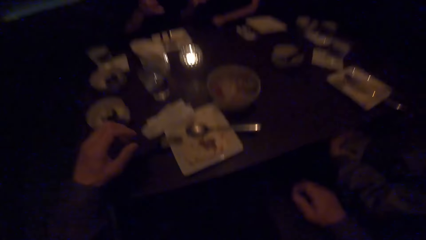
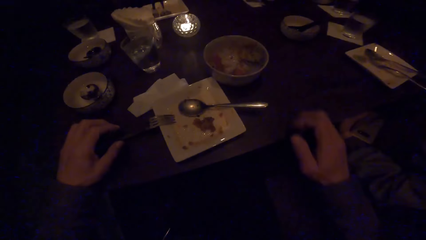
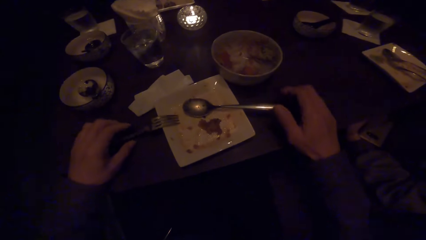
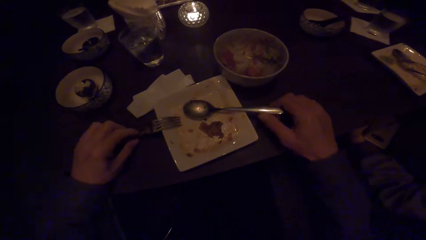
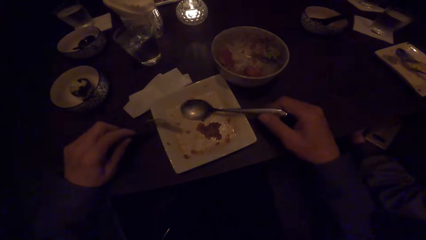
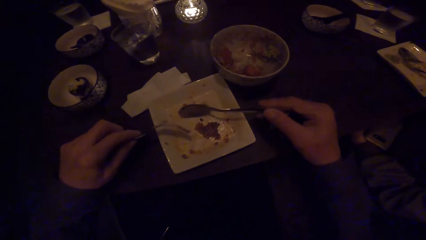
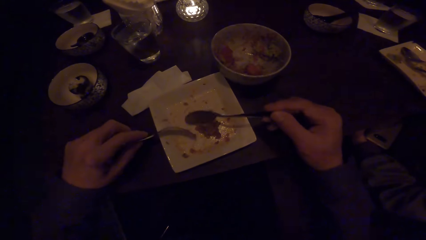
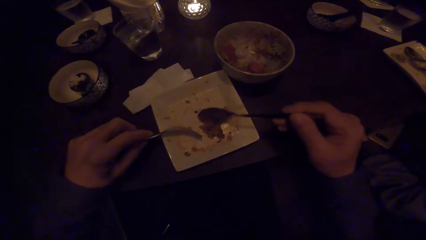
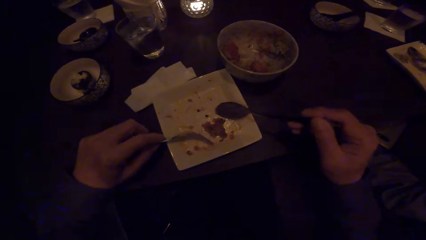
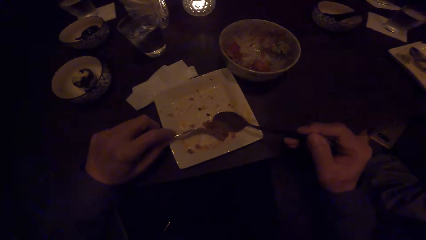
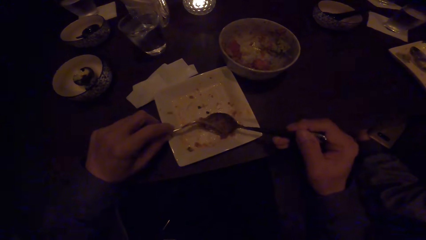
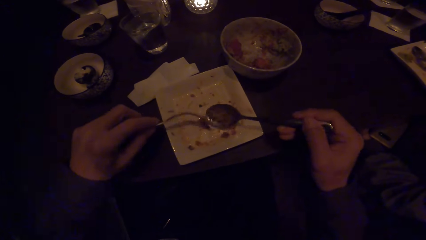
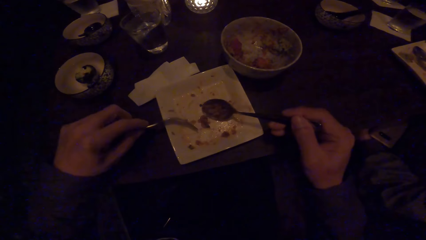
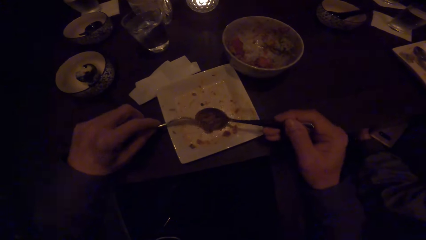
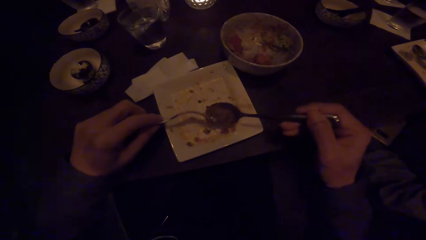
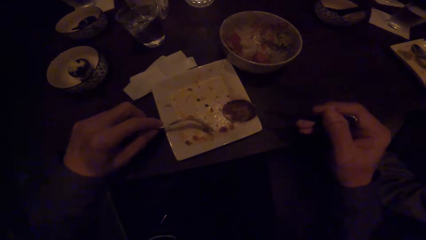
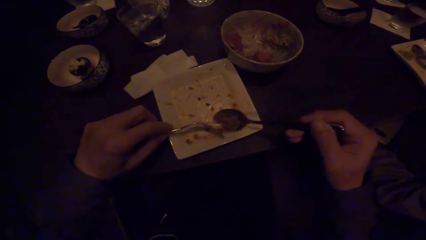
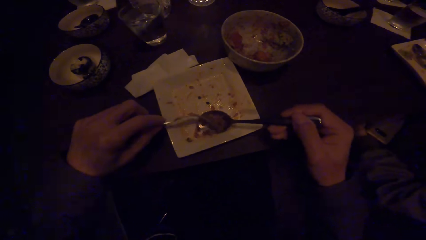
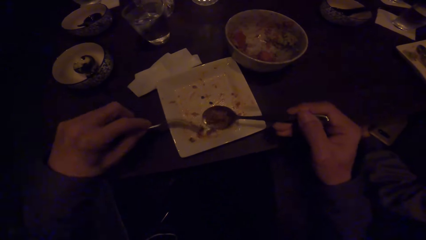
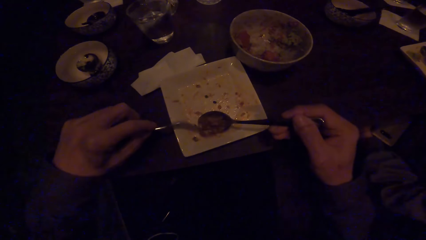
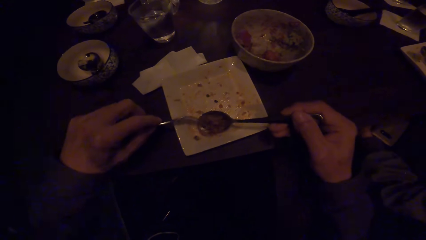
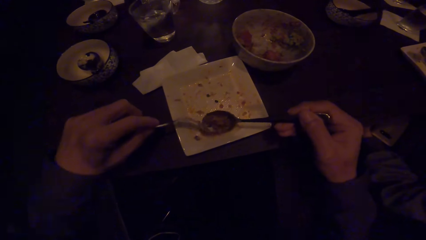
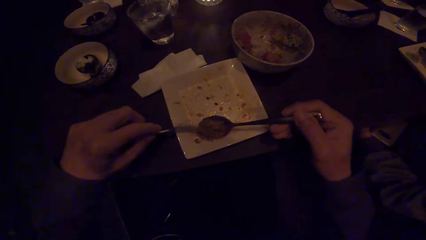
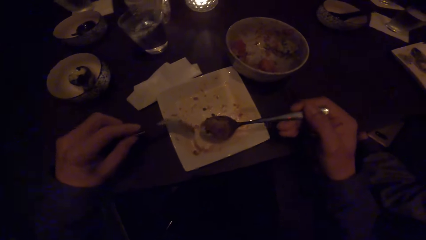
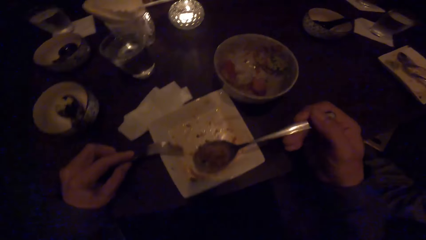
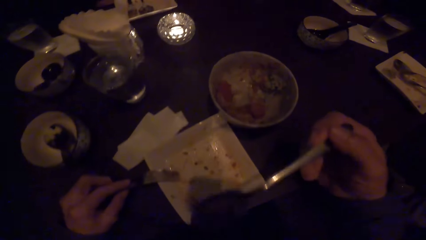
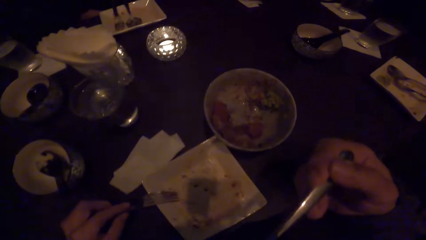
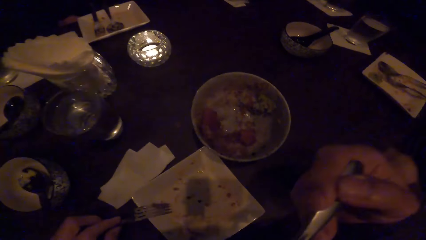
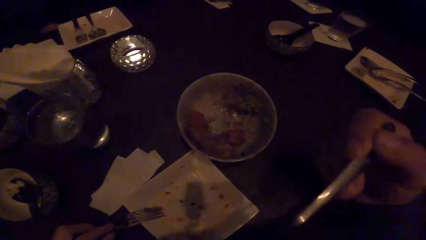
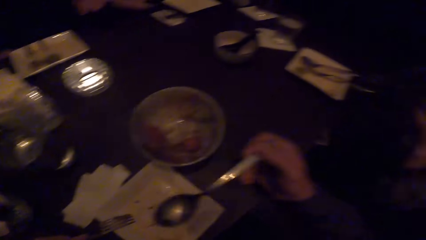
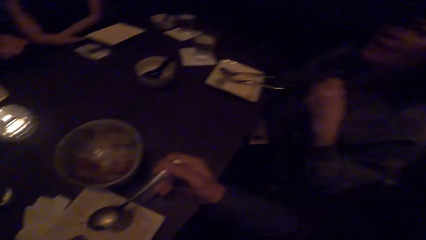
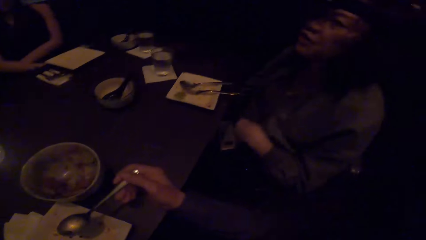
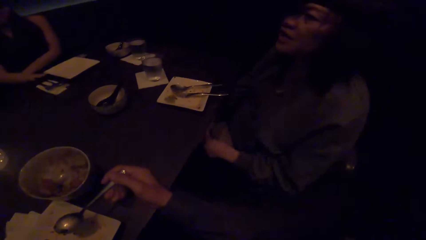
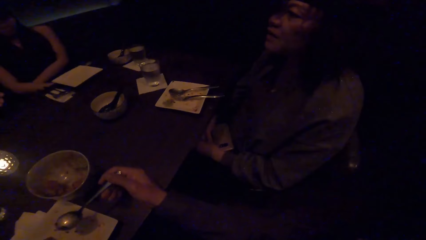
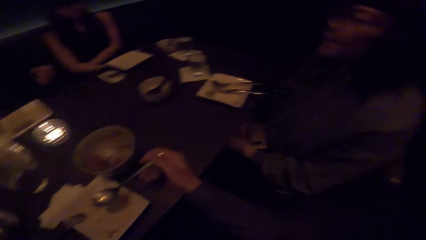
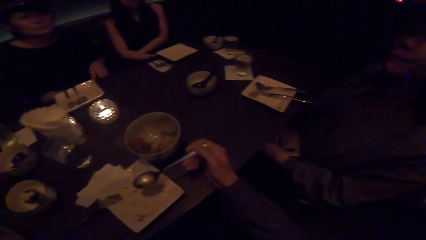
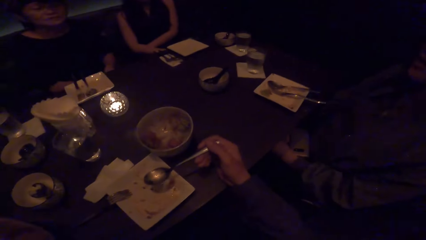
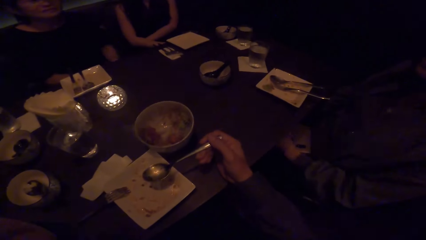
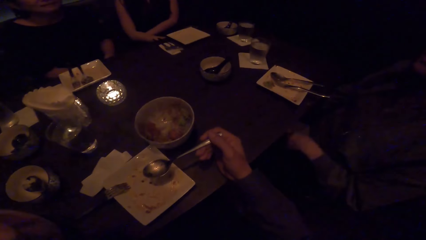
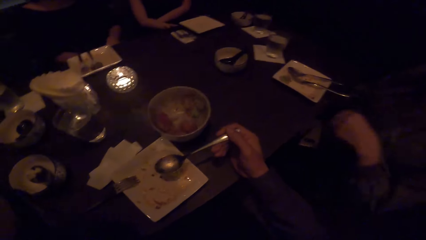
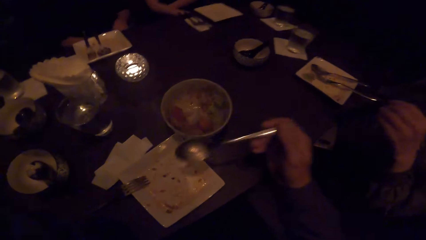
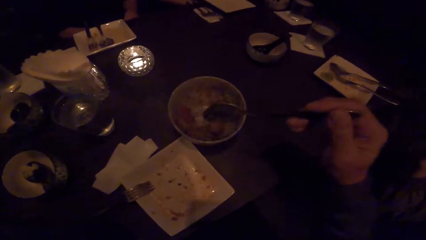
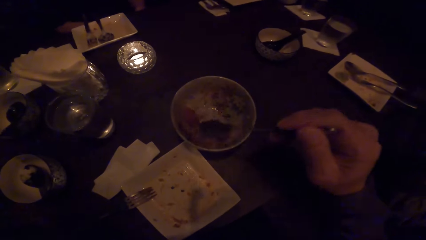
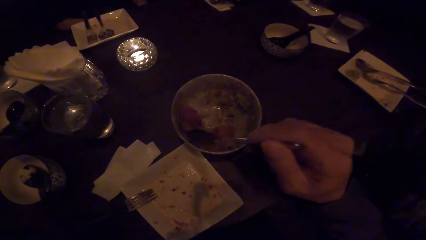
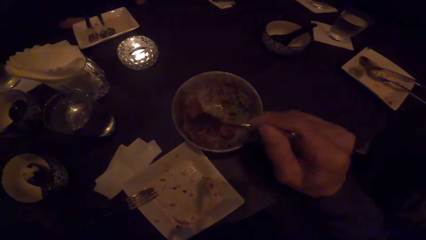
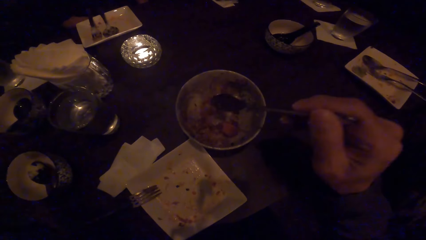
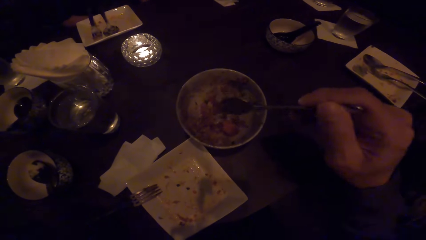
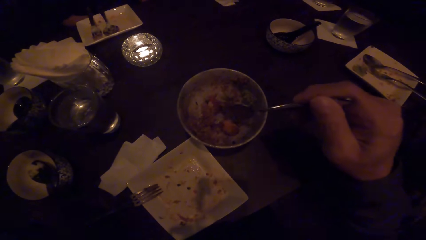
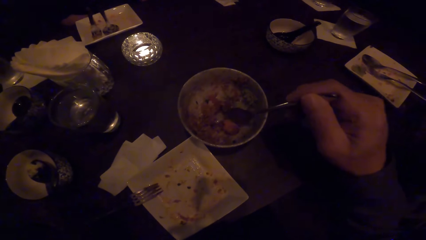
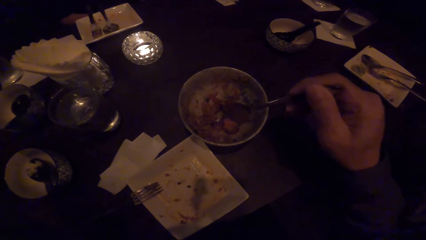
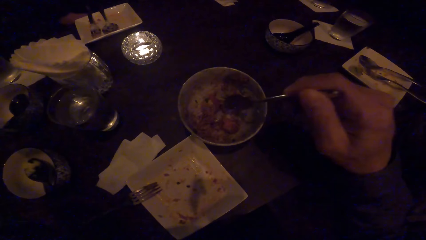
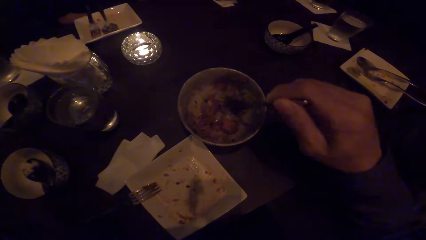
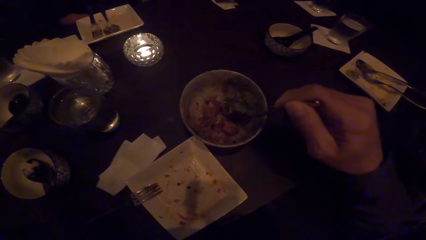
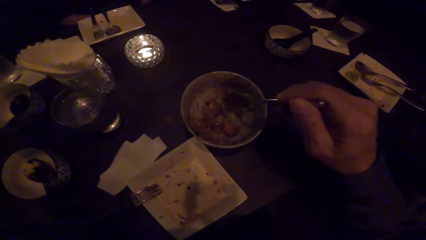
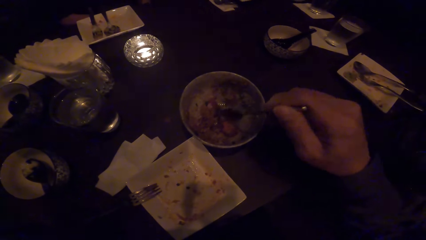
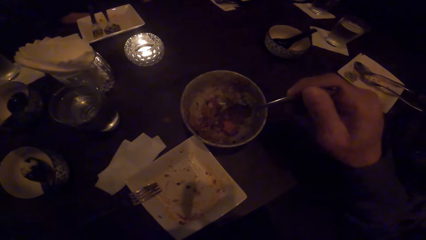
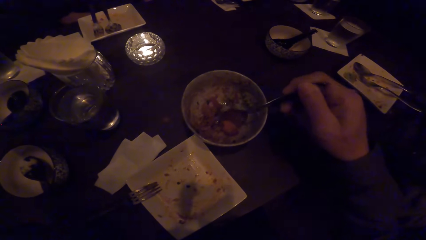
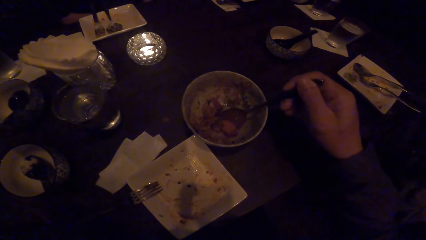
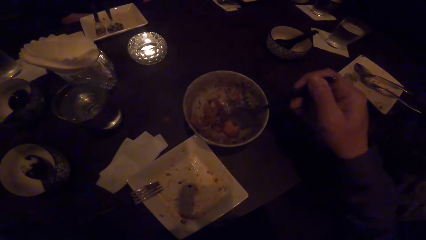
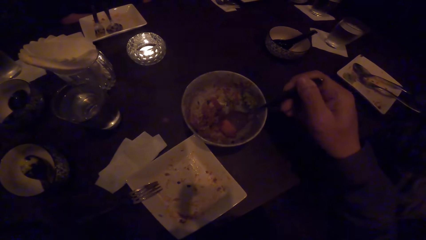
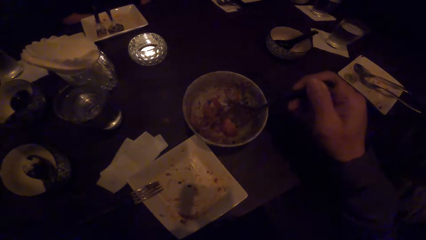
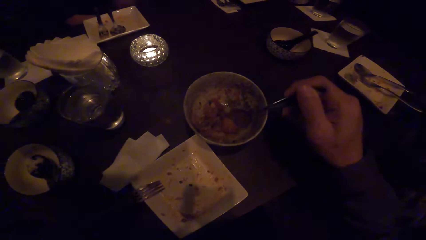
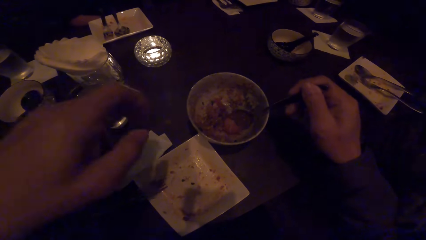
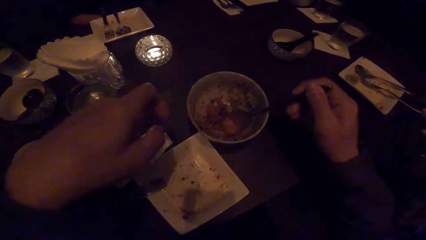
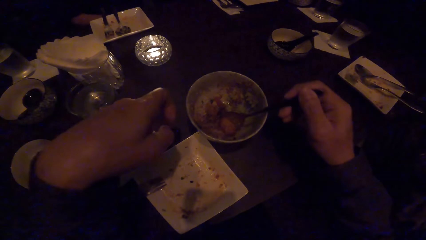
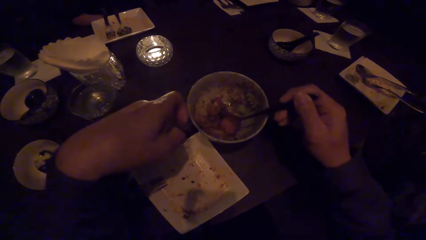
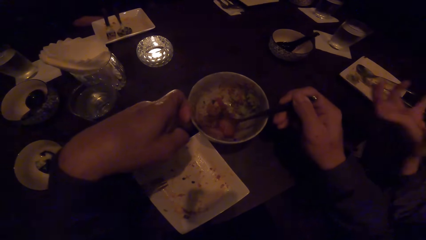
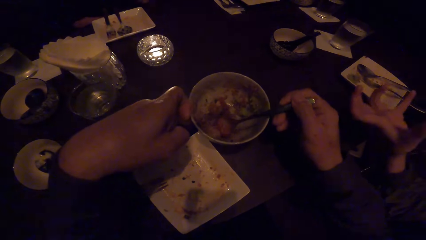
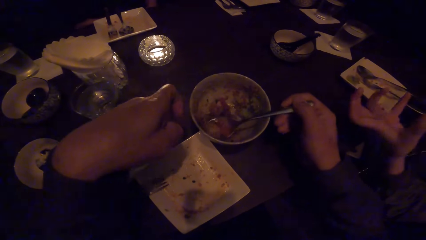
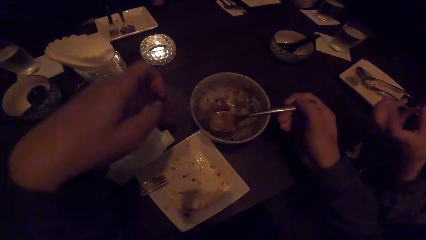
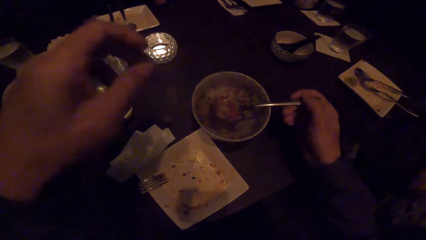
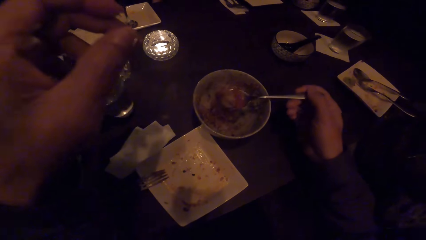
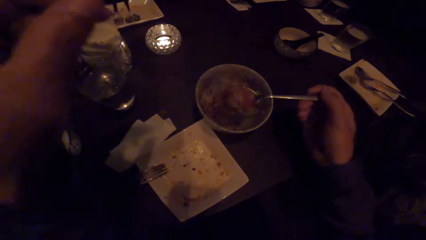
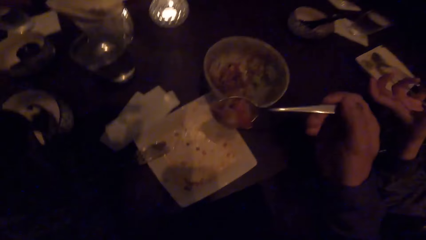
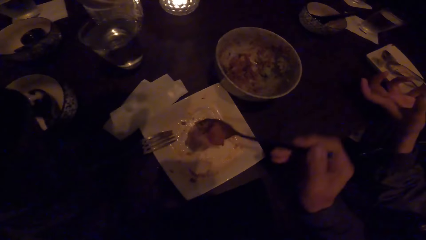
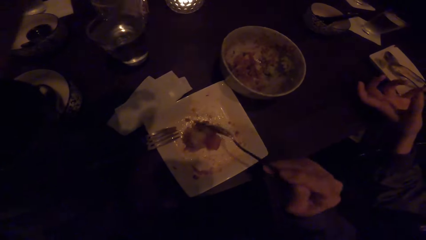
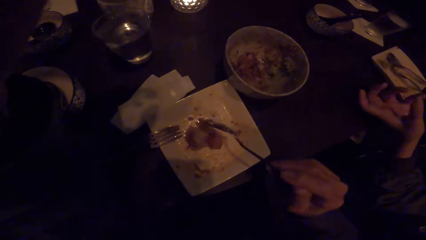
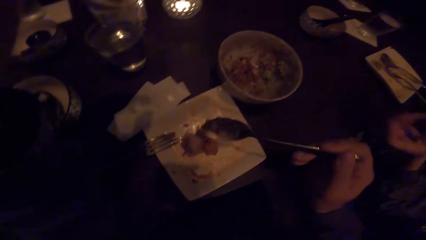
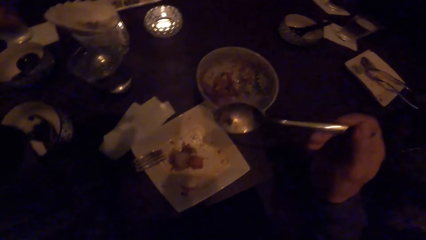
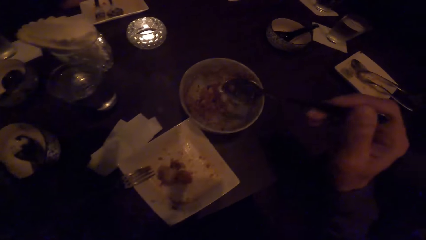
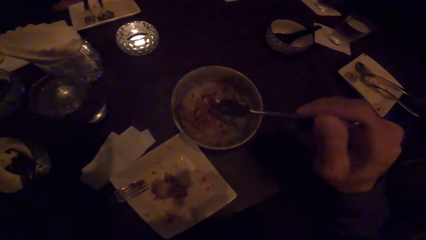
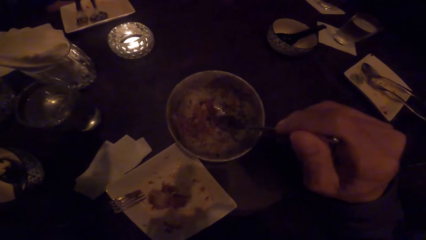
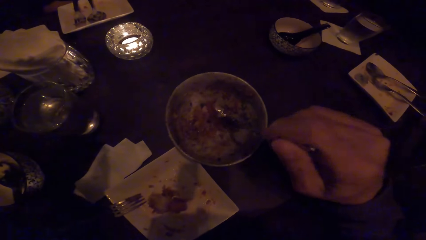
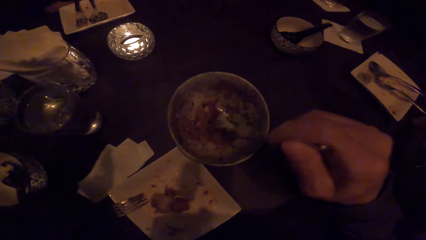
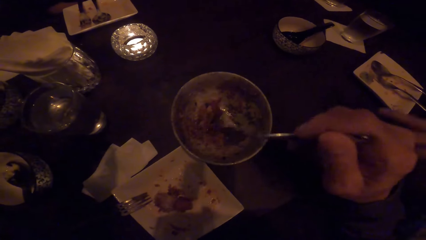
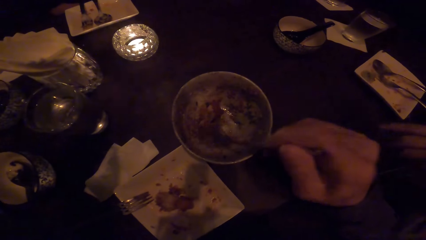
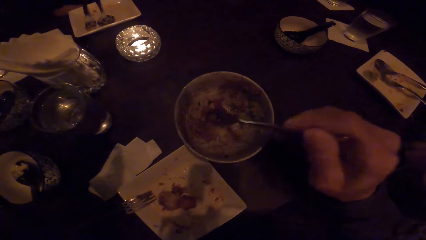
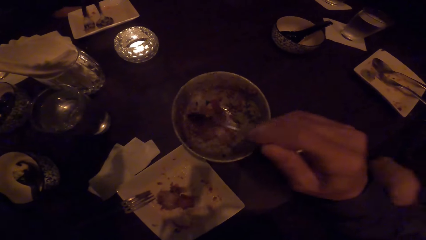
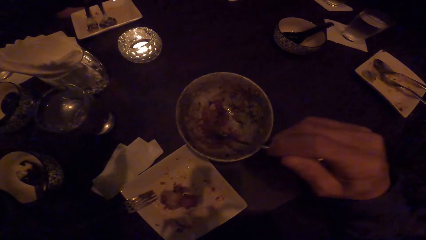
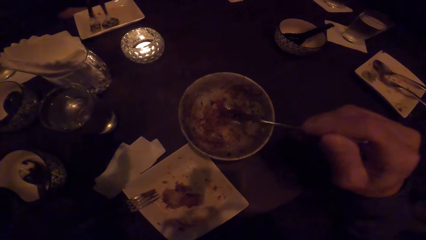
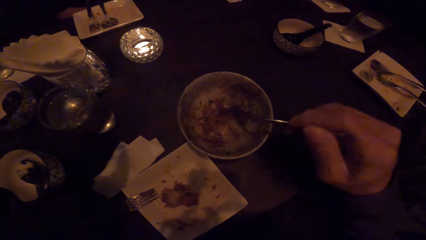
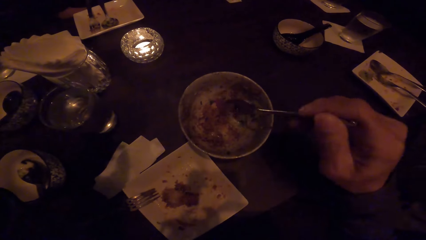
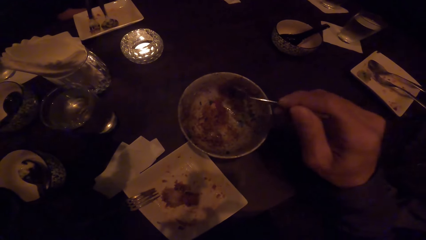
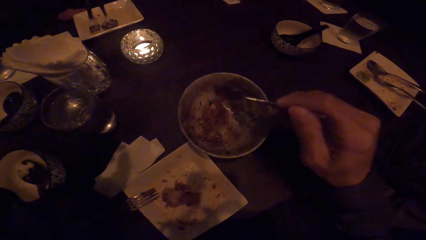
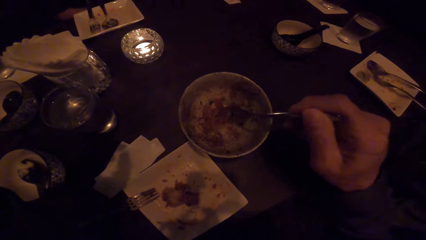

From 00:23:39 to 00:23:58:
The camera wearer picks up the spoon and fork from the table with both hands. He scoops the food. He eats food from the plate with the spoon and the fork in his hands. He puts the food in the mouth. He moves food from a plate to another plate with the spoon in his right hand. He scoops some food. He puts the food on the plate. He scoops some food.
